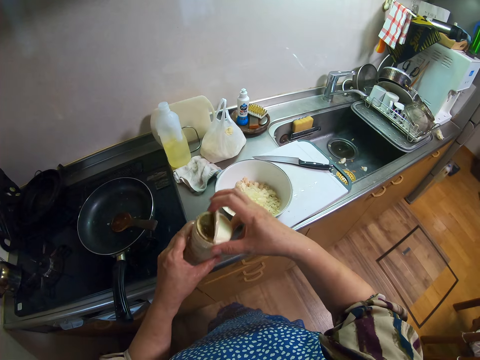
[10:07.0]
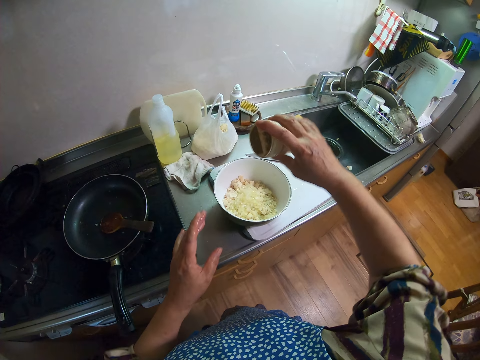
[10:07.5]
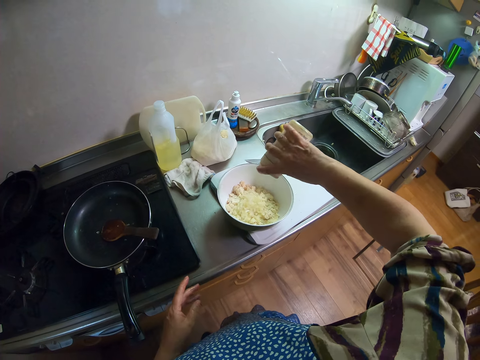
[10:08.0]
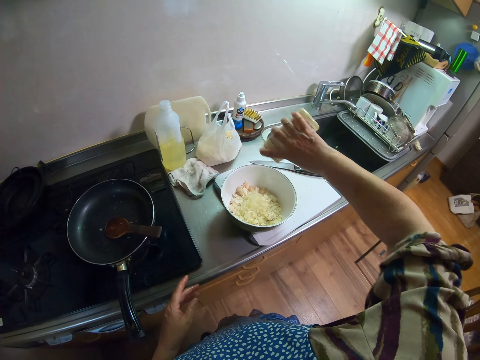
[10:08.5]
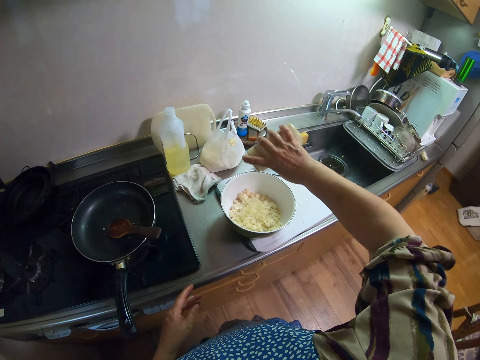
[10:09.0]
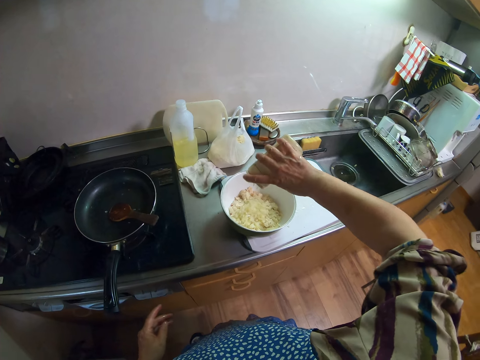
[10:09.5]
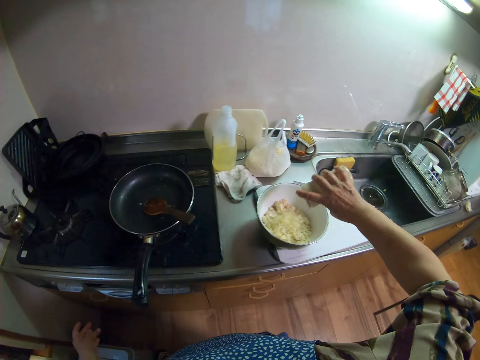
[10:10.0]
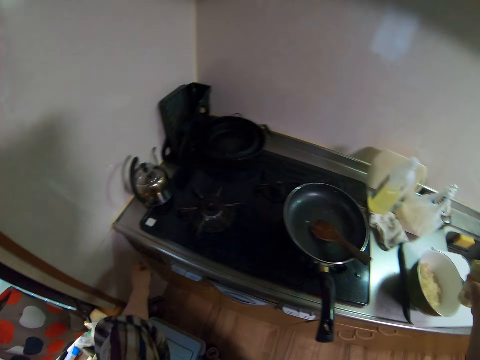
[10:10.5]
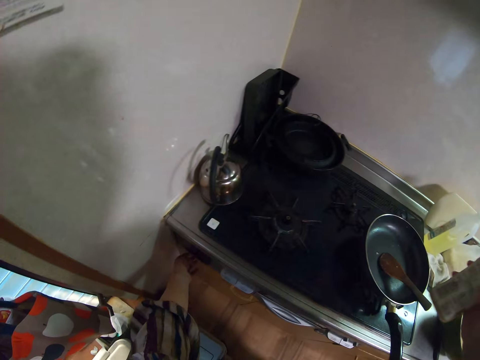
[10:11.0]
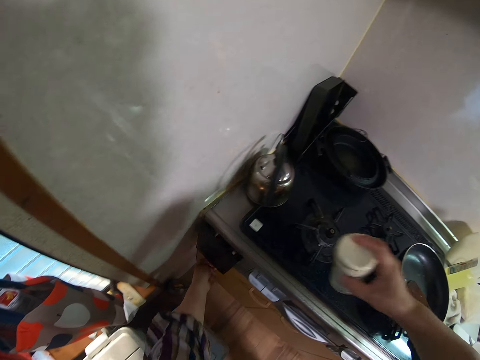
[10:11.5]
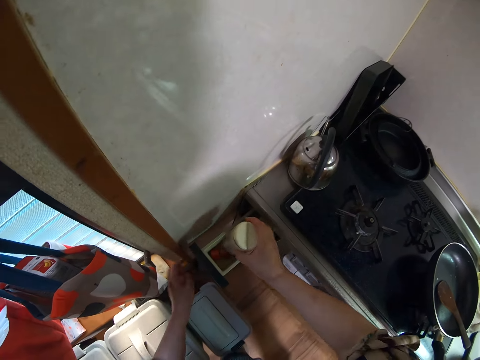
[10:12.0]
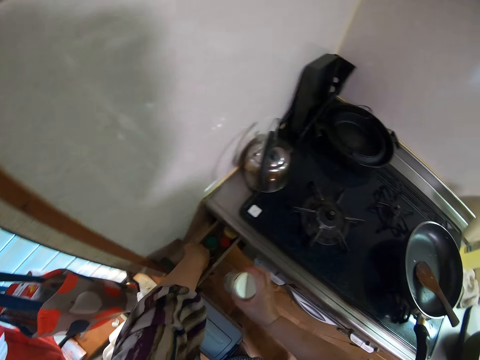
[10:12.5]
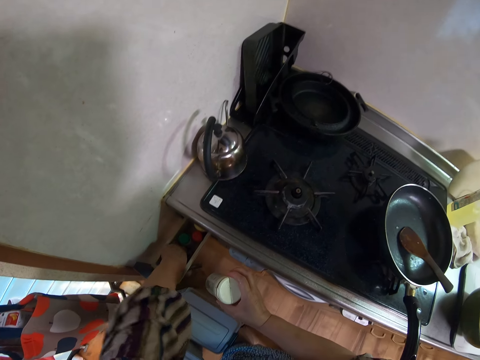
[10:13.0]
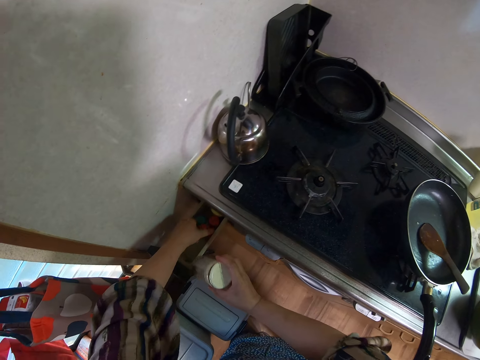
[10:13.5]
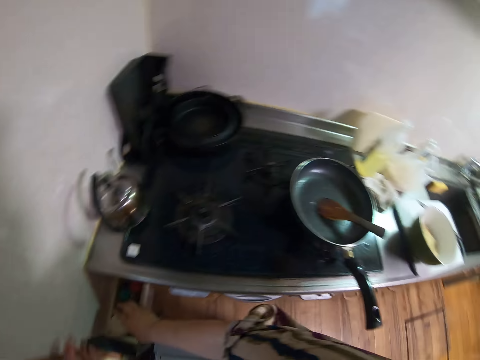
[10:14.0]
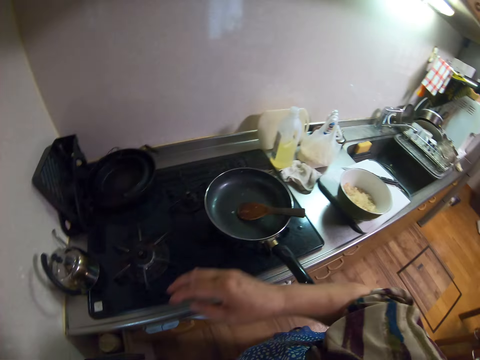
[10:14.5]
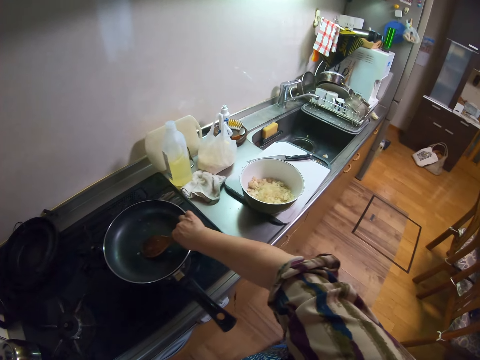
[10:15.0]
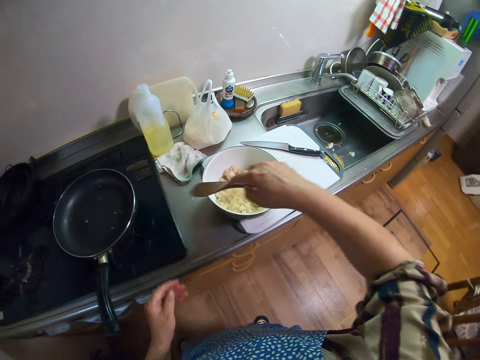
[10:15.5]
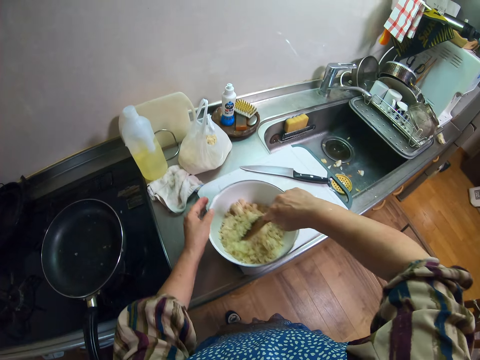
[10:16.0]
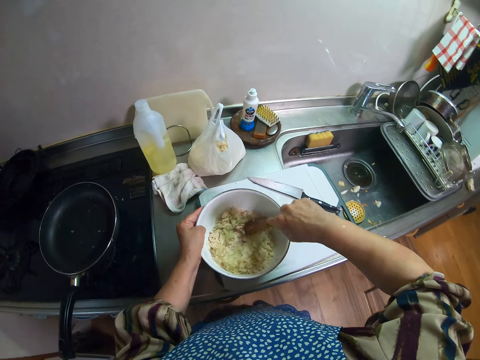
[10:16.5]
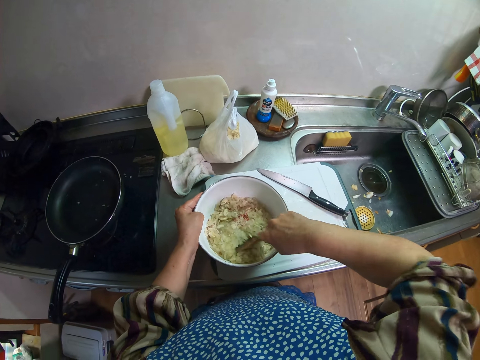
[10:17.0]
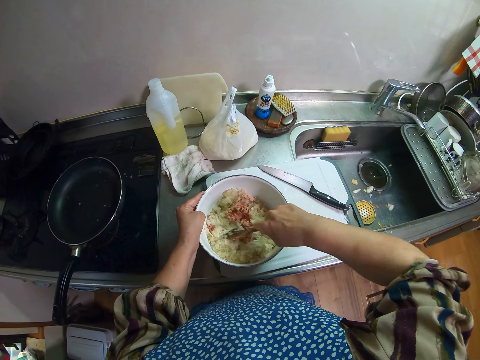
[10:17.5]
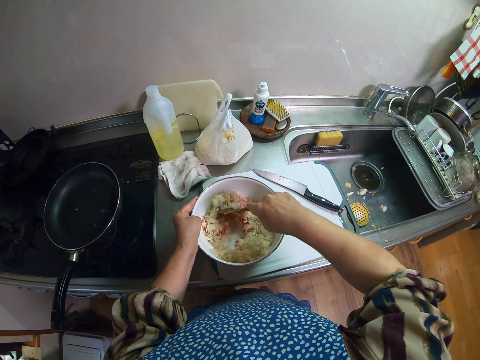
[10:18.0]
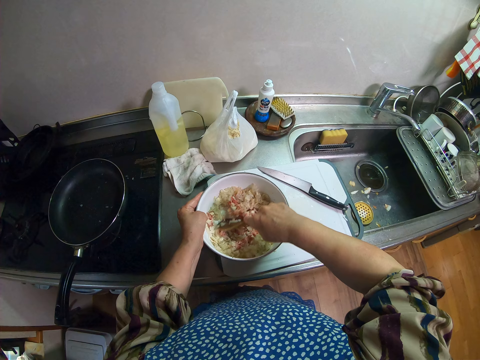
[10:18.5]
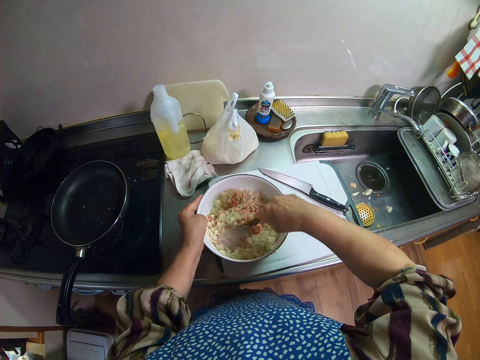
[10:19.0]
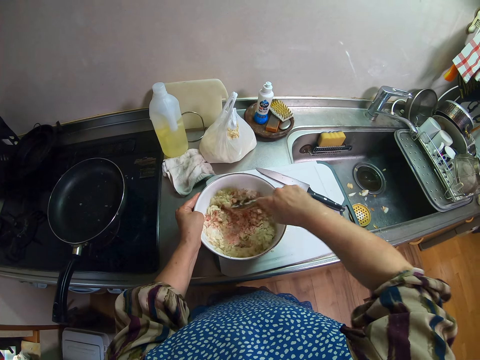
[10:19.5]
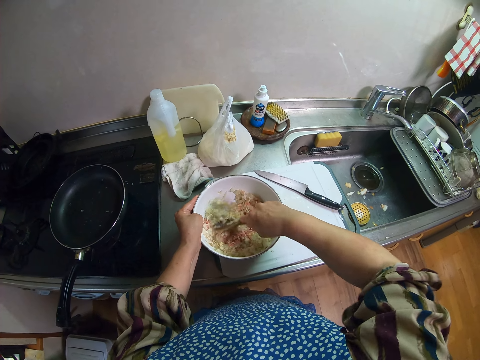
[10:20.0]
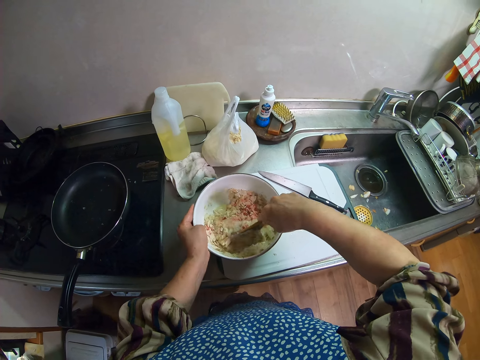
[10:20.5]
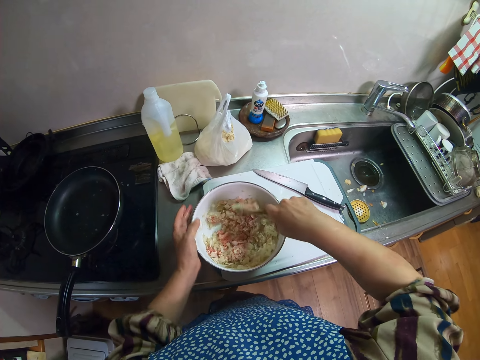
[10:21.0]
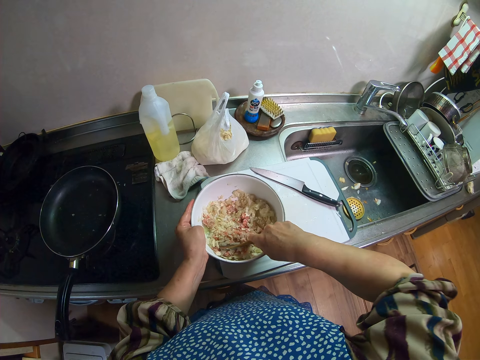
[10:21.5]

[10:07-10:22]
The camera wearer opens the container. She pours powder from the container into the bowl. She moves close to the left side of the cooker. She opens the upper drawer. She attempts to drop the container into the drawer. She adjusts the containers in the drawer. She drops the container into the drawer. She closes the drawer. She picks up the spatula from the frypan. She mixes the vegetables with the spatula. She holds the bowl with her left hand.

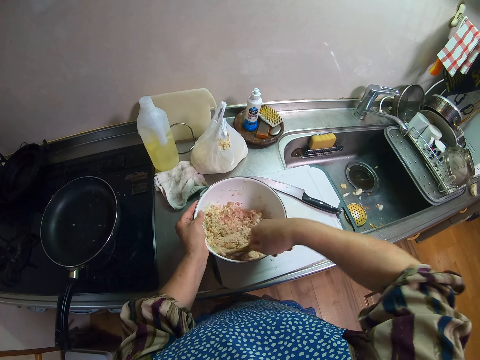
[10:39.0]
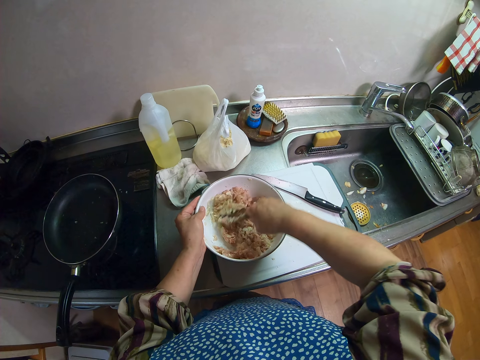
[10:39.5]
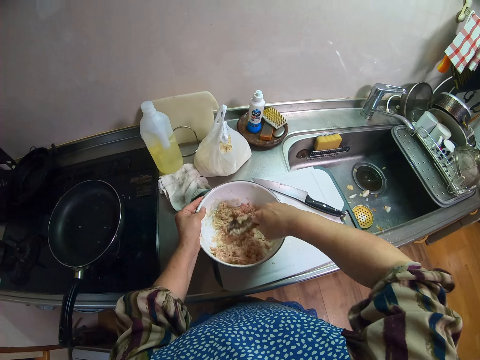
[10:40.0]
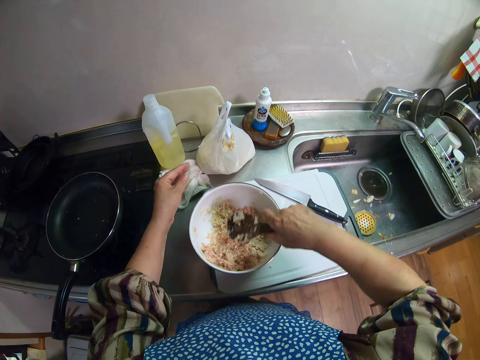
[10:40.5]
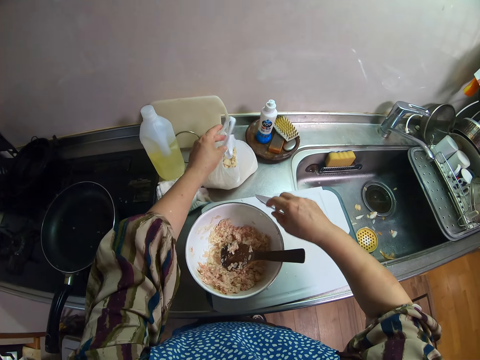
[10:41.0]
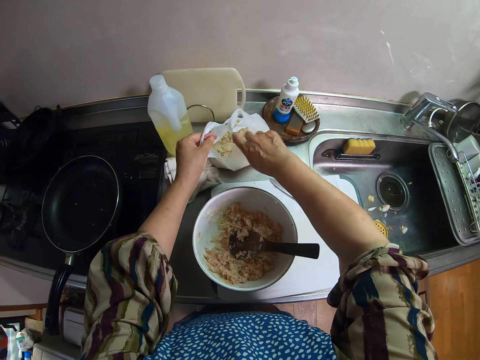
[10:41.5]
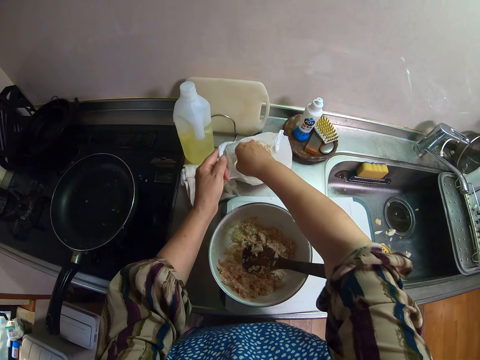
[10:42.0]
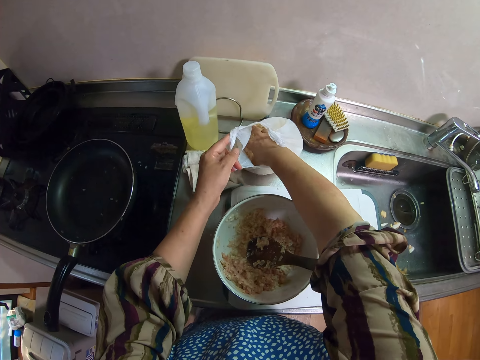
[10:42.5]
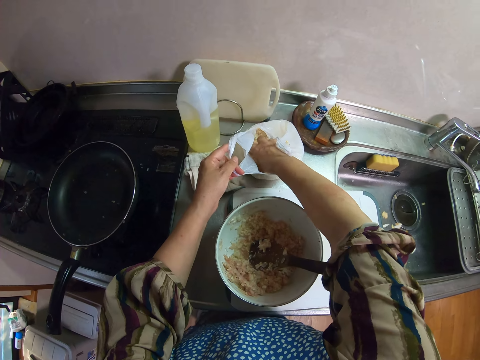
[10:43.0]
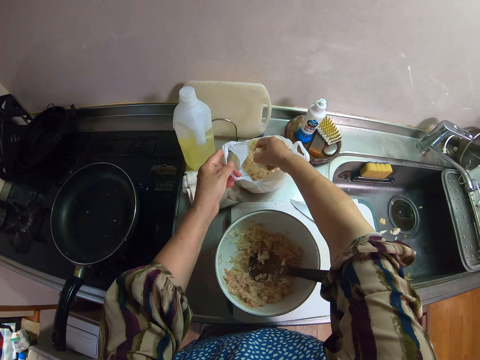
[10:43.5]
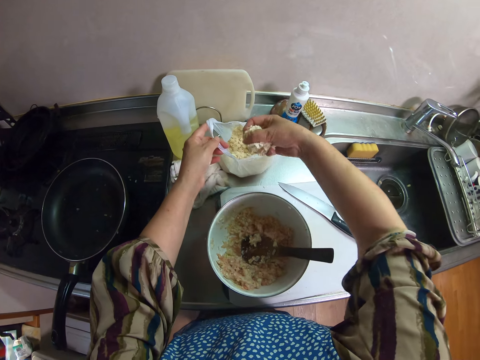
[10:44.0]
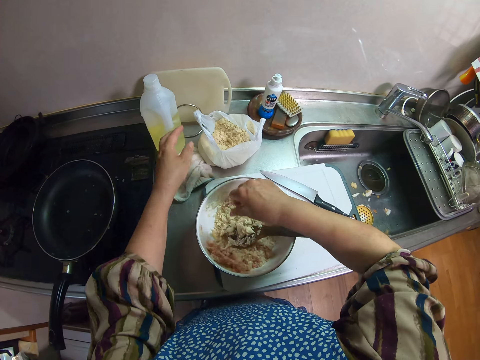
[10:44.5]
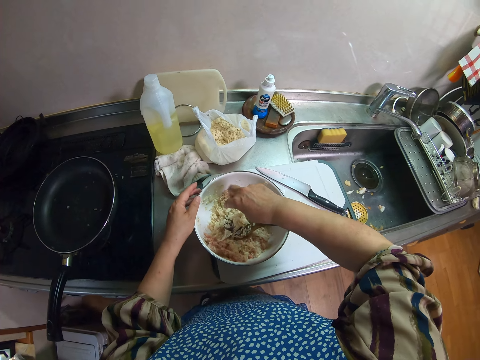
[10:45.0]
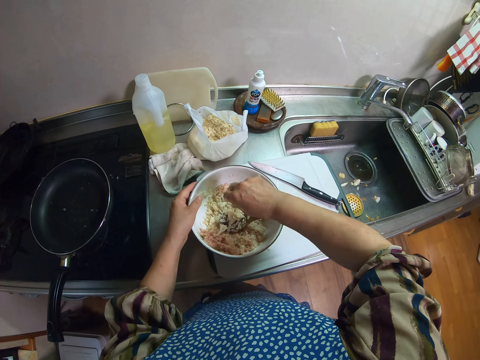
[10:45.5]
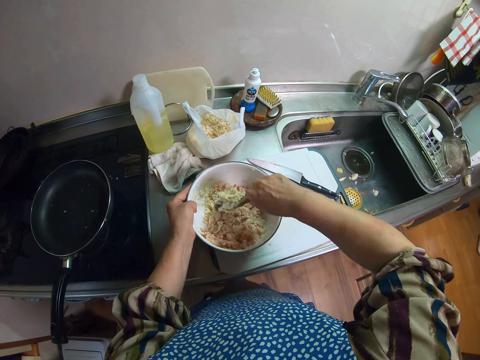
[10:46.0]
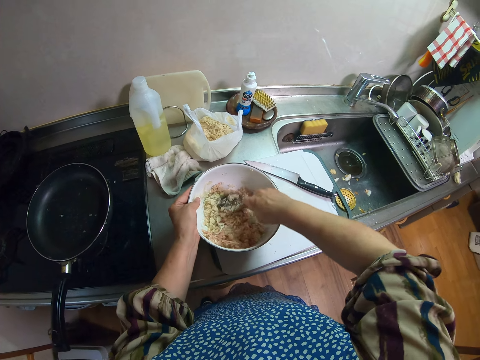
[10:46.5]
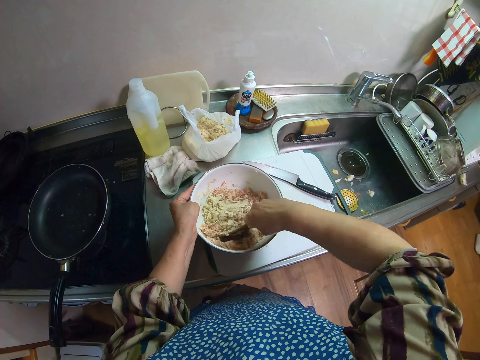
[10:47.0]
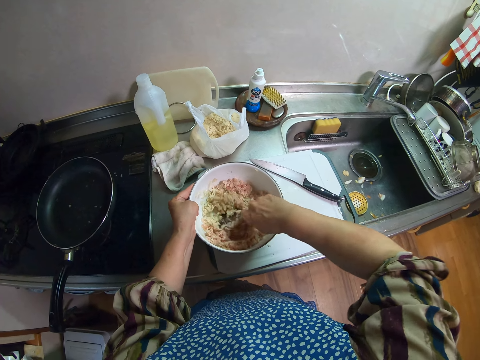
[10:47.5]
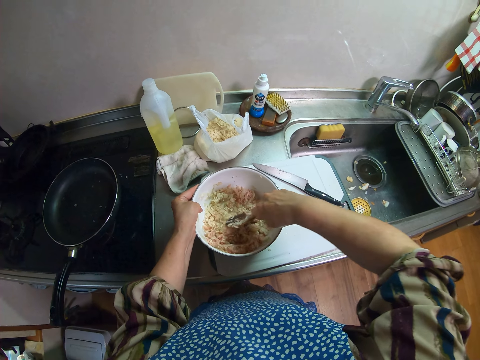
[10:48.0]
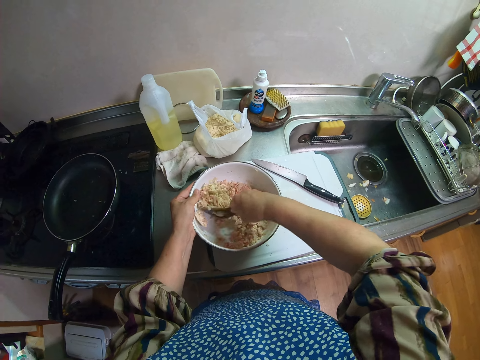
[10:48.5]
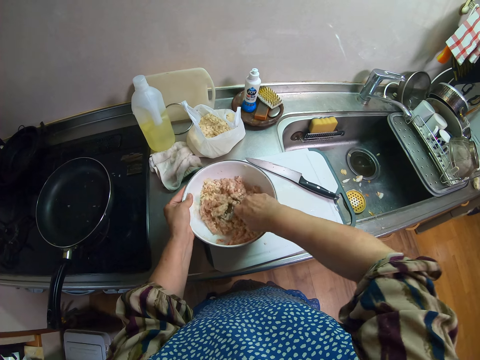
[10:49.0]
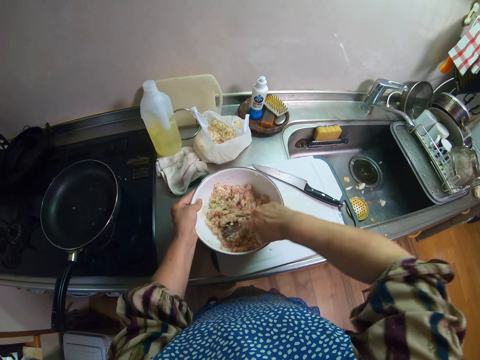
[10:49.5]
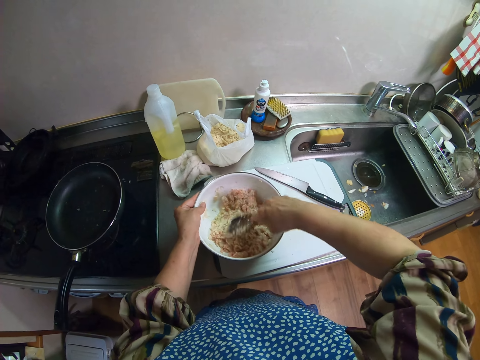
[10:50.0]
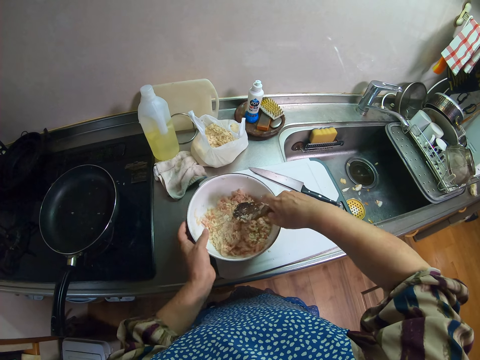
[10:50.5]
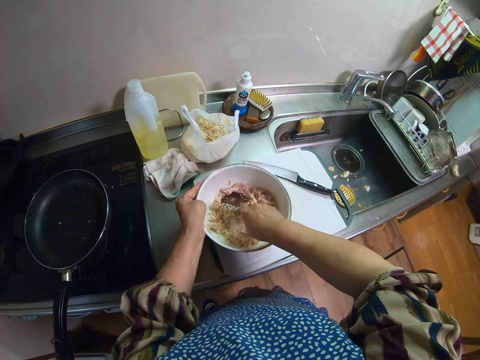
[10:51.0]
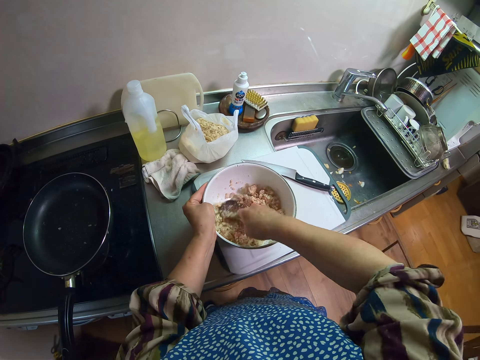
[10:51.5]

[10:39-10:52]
The camera wearer opens the nylon of vegetables. She drops the spatula in the bowl. She adds vegetables from the nylon into the bowl. She holds the bowl with her left hand. She continues to mix the vegetables with the spatula.
